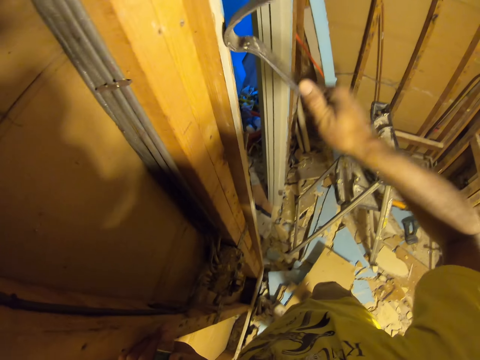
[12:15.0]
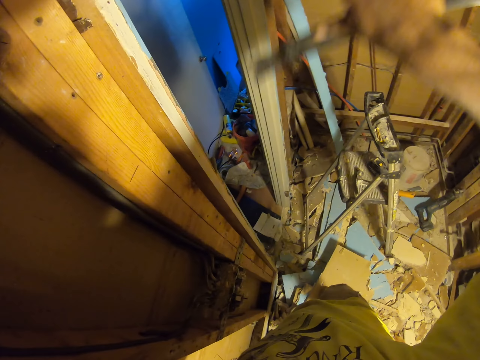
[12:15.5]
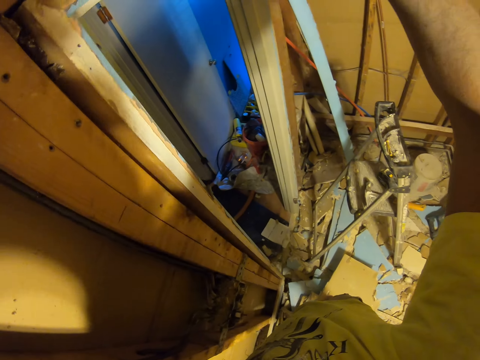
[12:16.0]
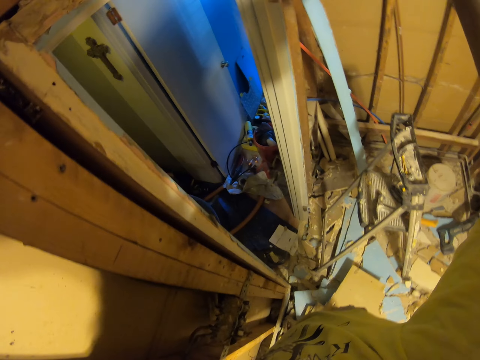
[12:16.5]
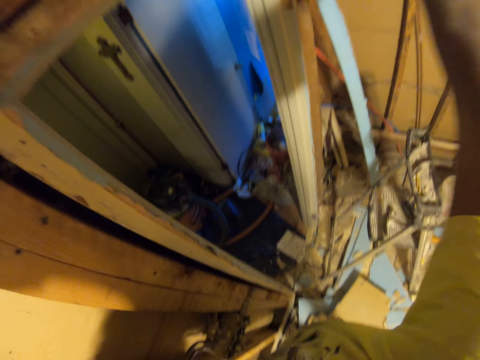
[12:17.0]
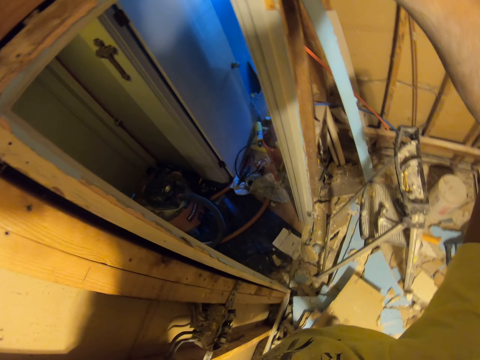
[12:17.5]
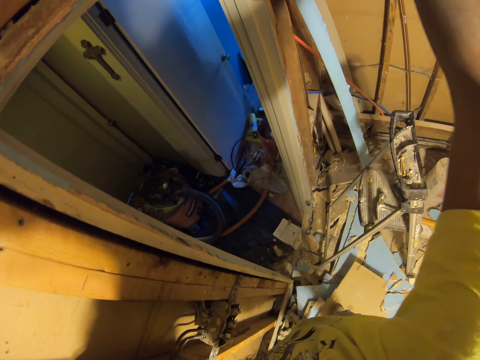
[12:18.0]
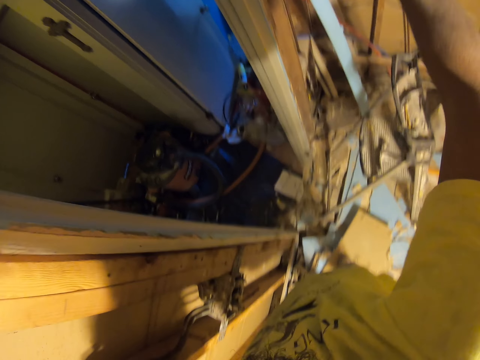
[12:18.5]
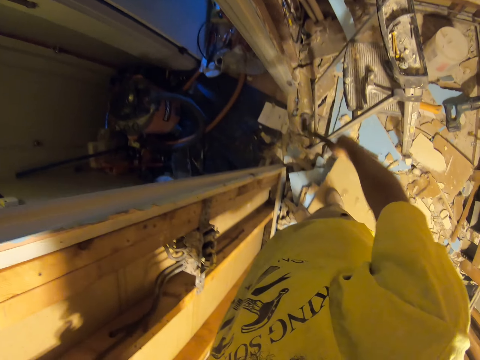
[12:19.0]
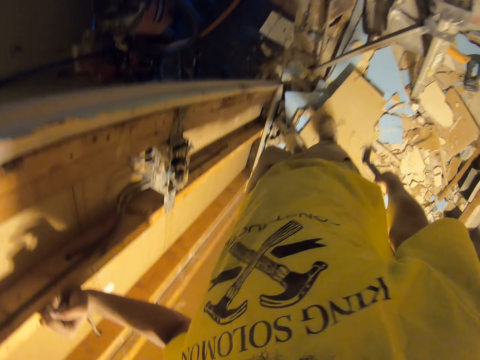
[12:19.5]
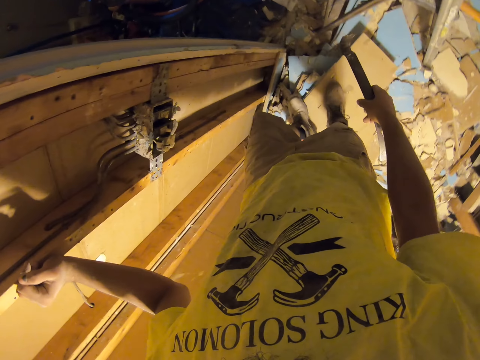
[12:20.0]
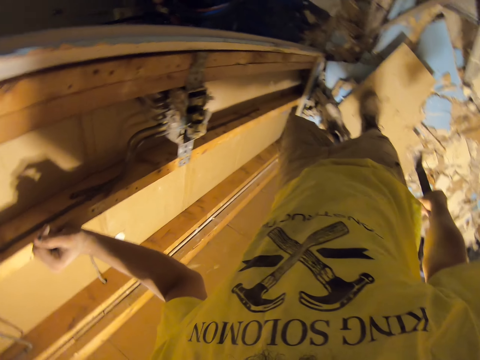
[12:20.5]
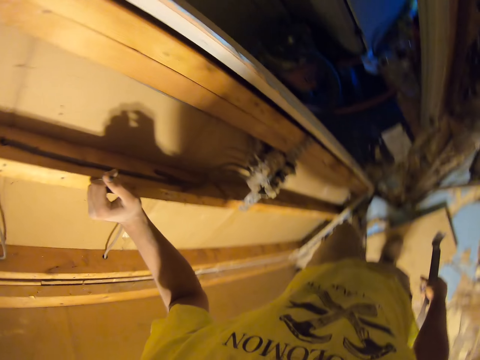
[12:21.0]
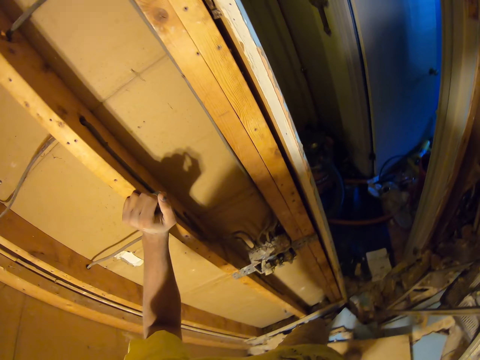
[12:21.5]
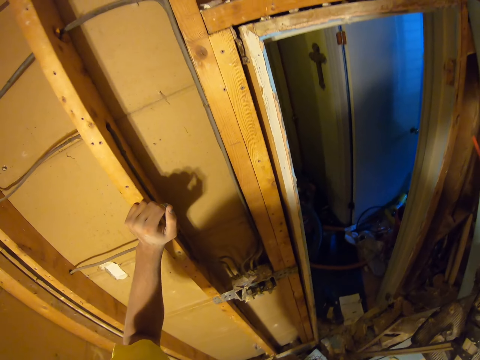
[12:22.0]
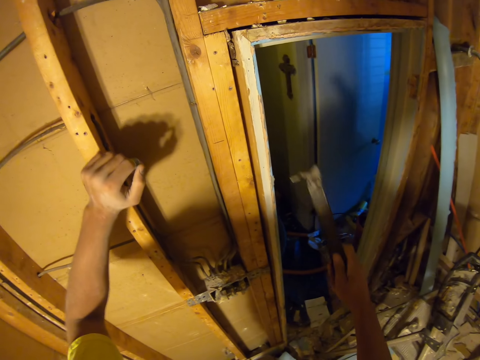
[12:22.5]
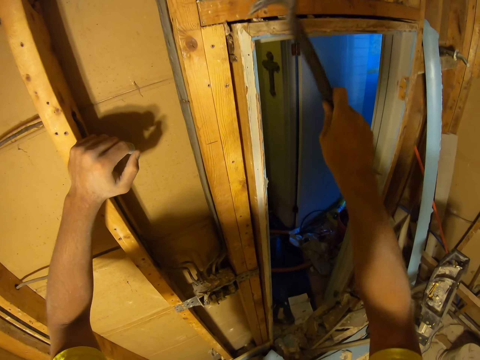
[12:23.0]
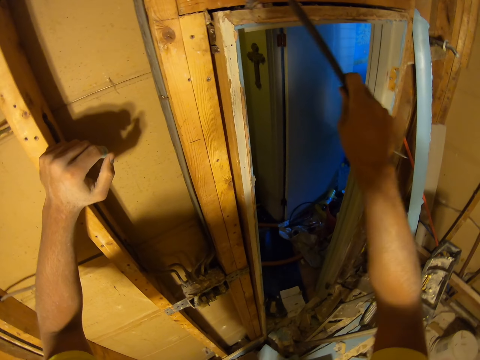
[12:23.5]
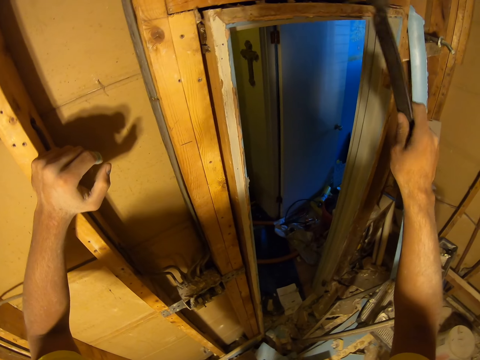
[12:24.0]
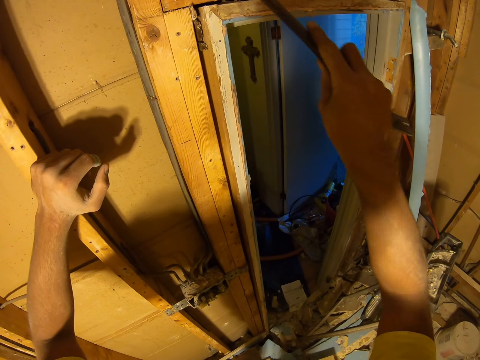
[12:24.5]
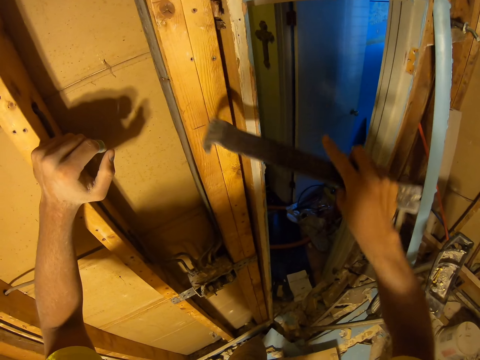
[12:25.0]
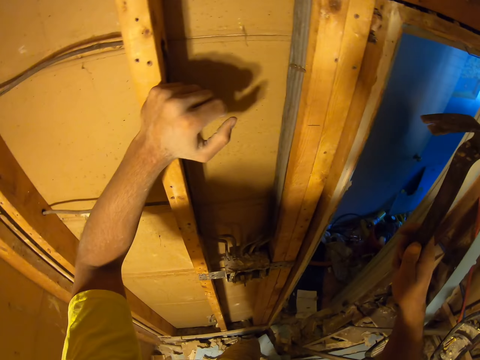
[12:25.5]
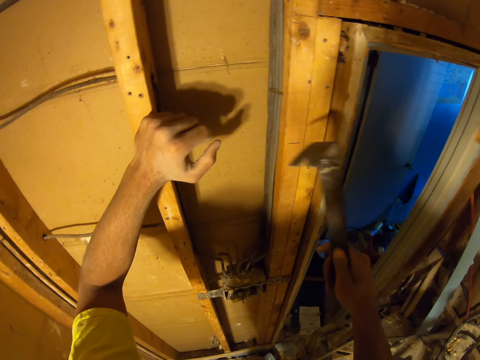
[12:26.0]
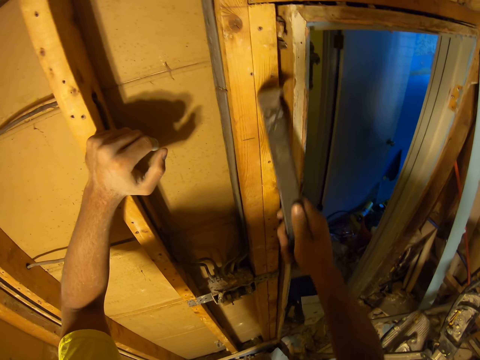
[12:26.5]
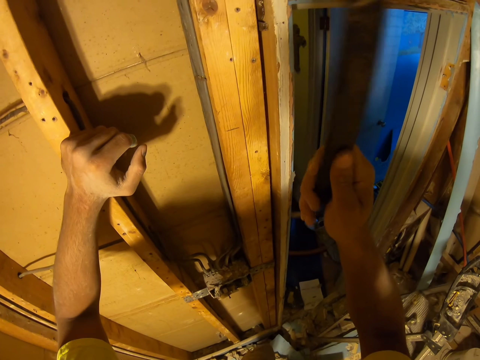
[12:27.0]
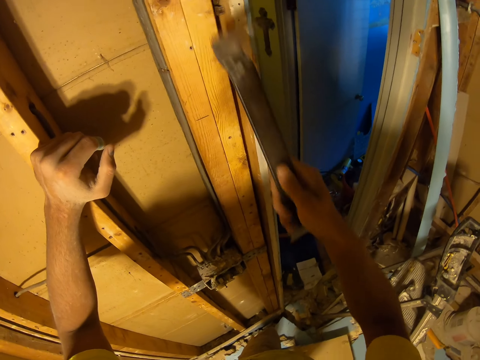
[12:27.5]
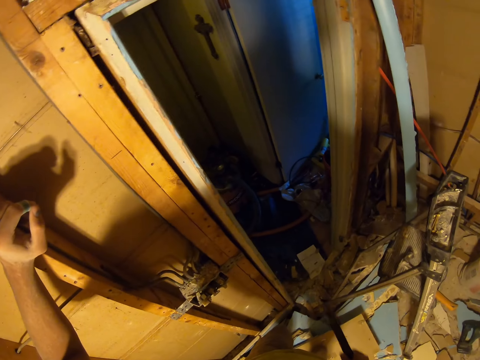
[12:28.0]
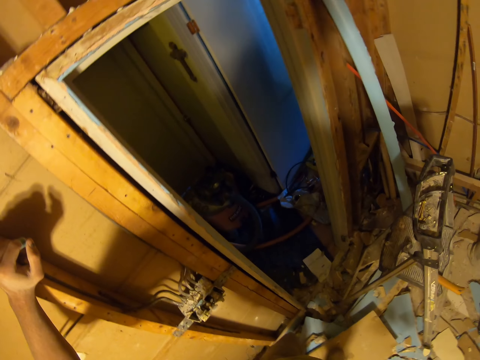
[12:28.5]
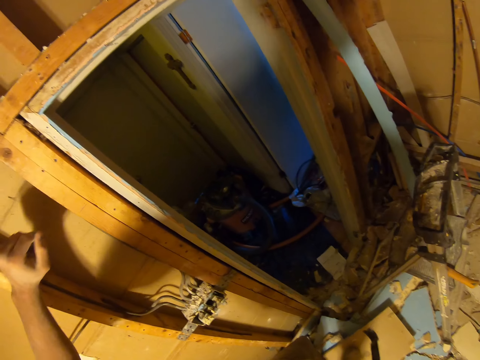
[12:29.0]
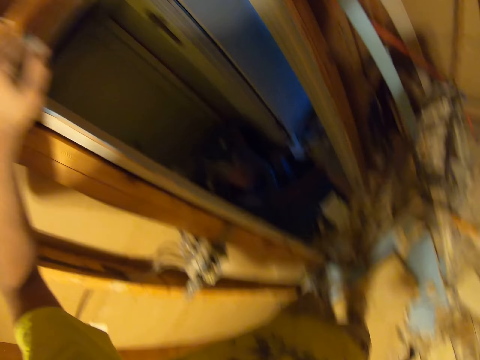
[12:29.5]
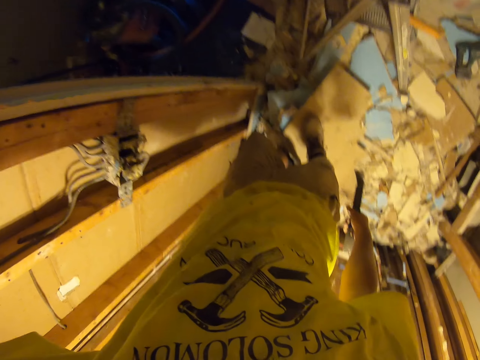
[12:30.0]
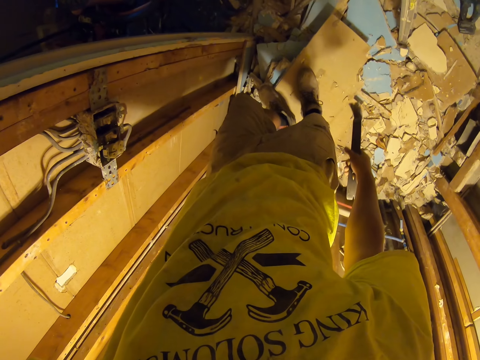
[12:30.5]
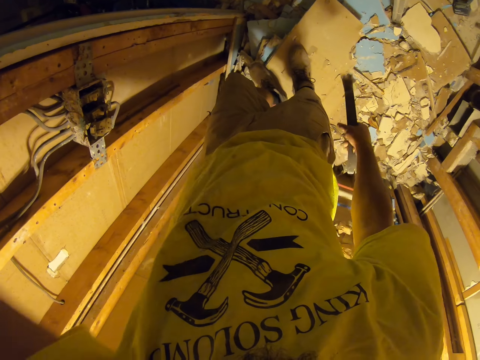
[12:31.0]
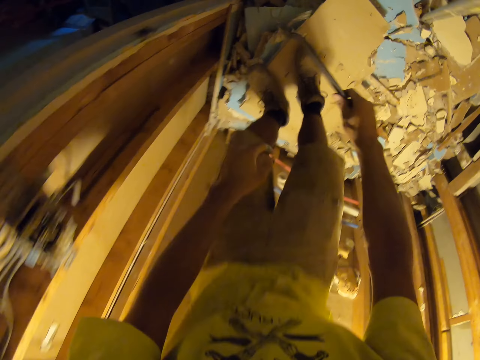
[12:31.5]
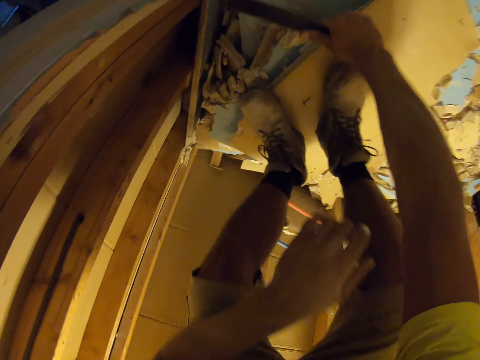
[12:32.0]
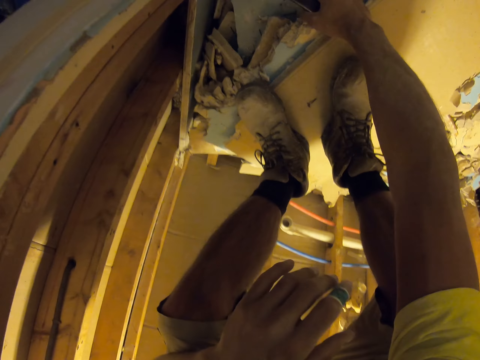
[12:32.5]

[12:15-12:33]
The camera wearer removes a nail with a crowbar. They turn around the room. They remove pieces of wood with the crowbar. They turn around the room.

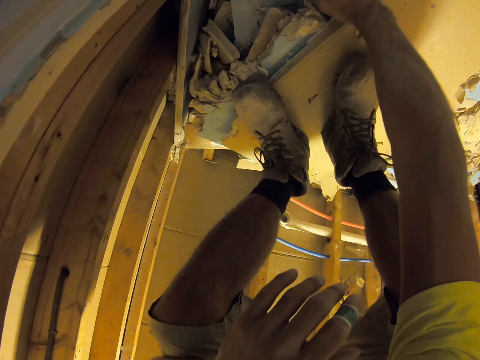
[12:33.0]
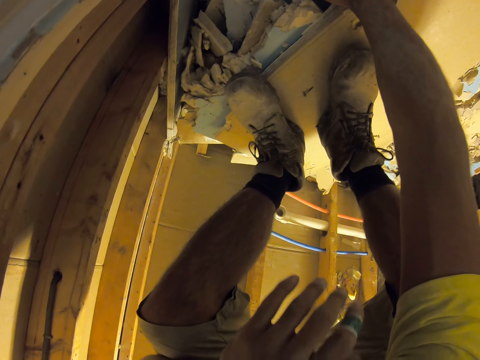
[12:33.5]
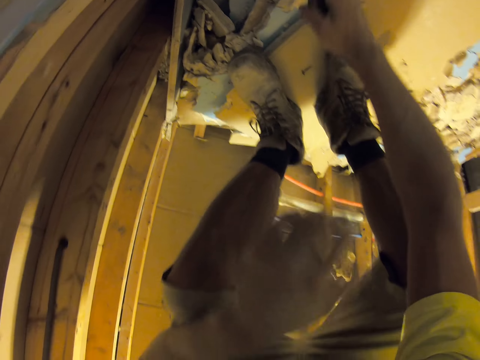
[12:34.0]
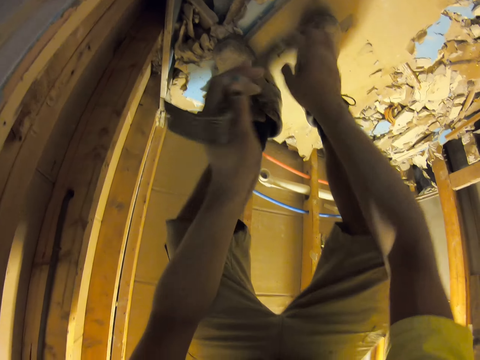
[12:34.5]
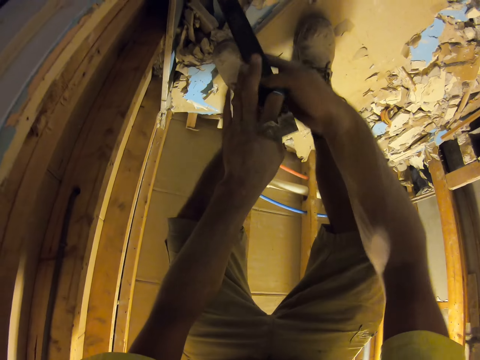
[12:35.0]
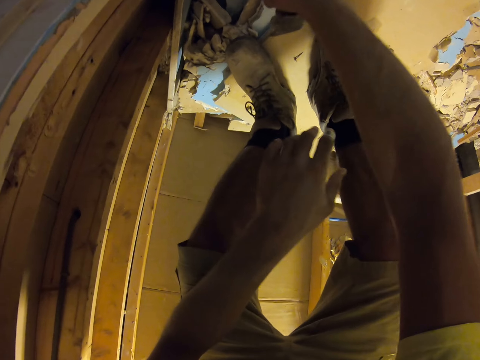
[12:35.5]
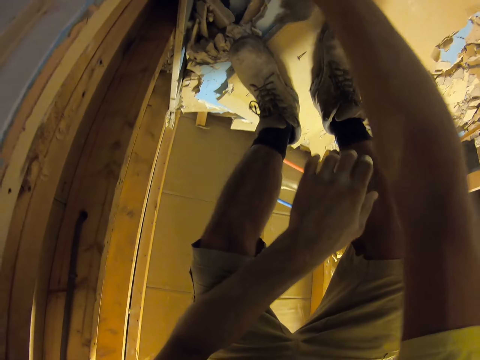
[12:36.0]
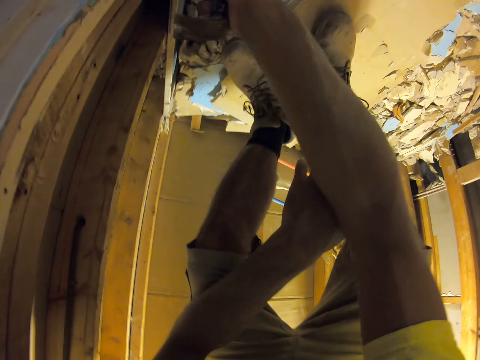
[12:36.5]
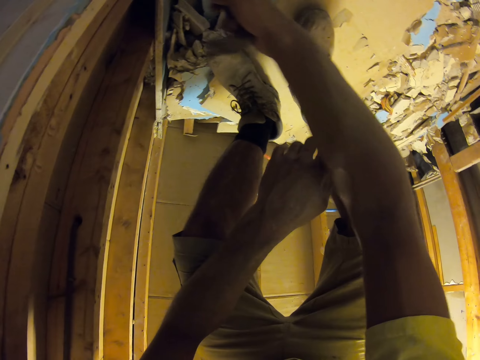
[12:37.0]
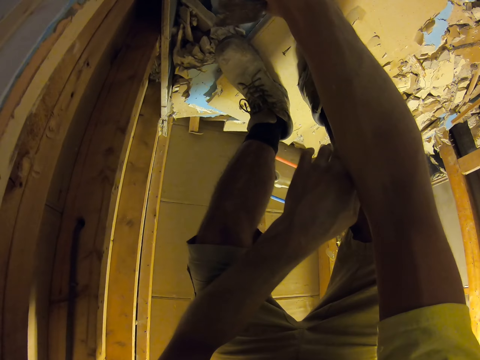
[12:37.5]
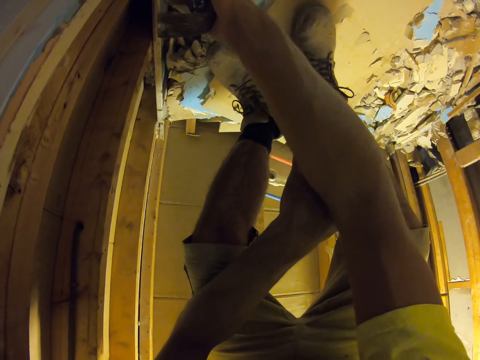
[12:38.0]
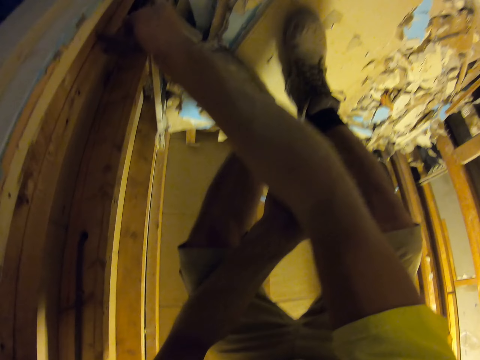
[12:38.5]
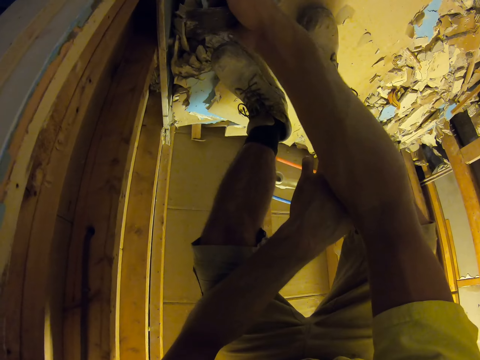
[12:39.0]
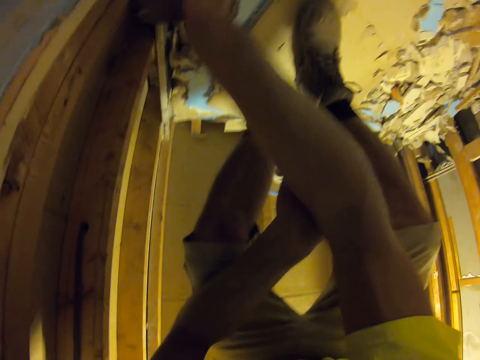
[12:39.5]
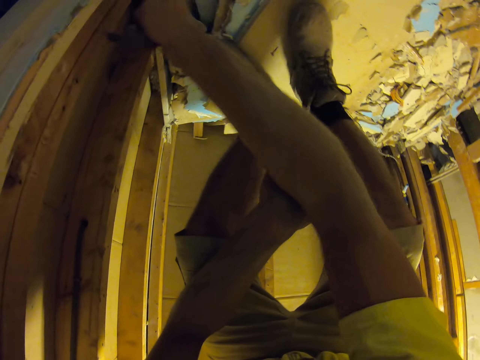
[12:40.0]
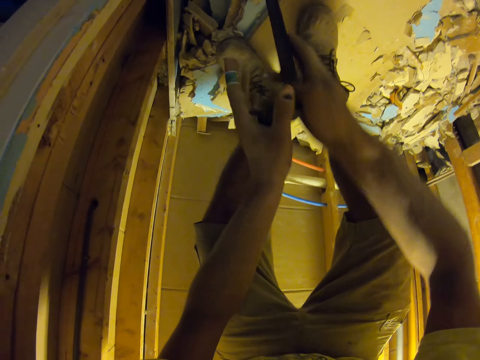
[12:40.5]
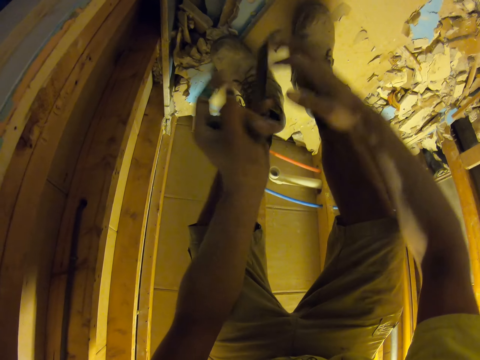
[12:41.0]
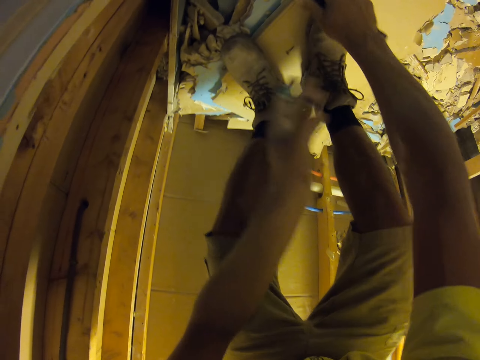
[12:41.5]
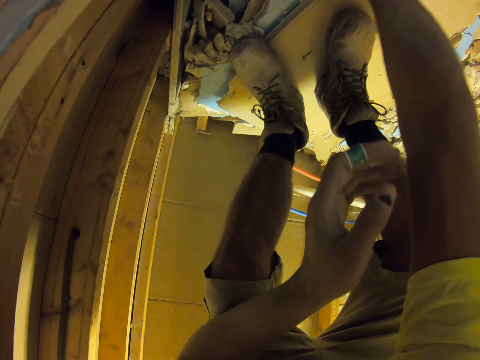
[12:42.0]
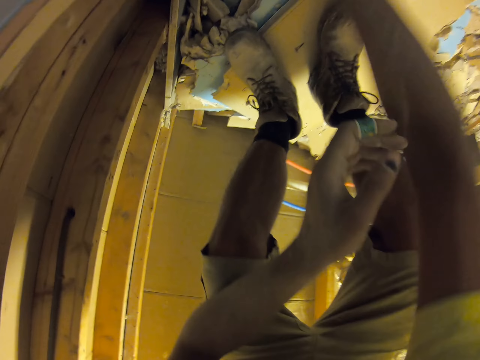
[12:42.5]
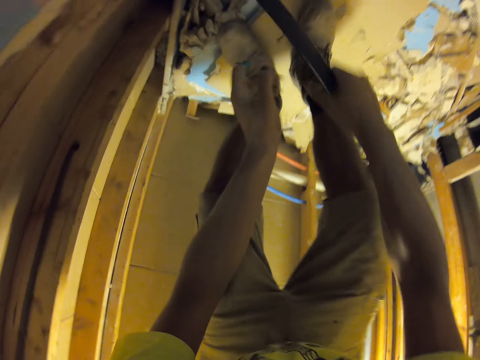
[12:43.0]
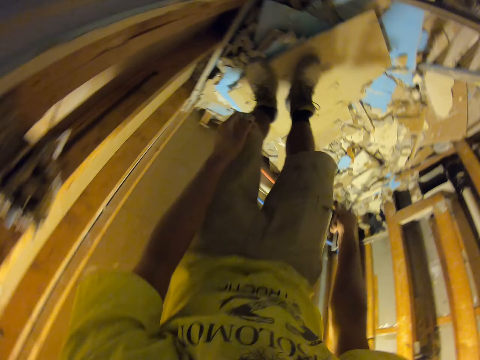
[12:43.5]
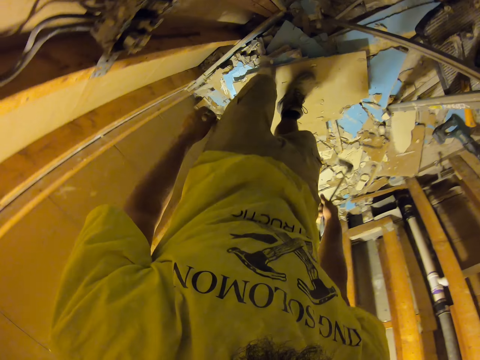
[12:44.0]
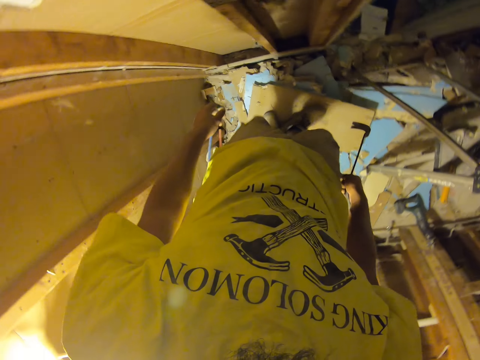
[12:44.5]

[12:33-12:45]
The camera wearer removes a nail with a crowbar. They rotate the crowbar.
